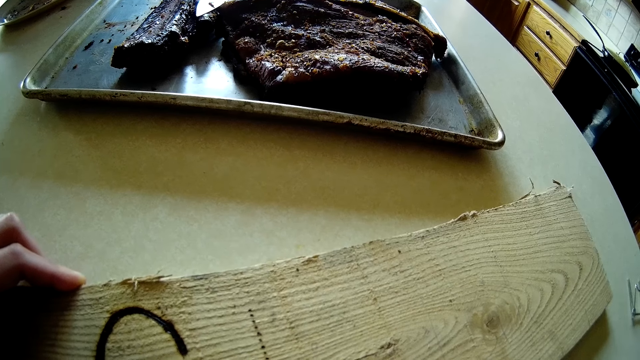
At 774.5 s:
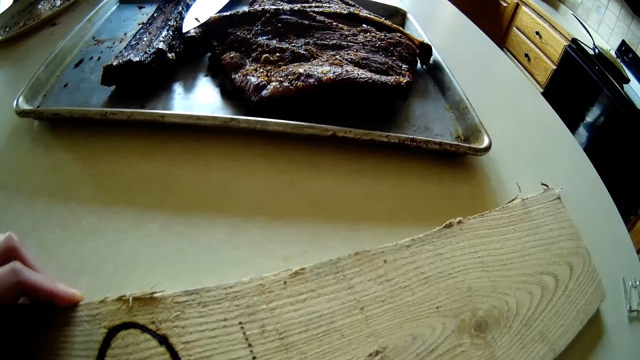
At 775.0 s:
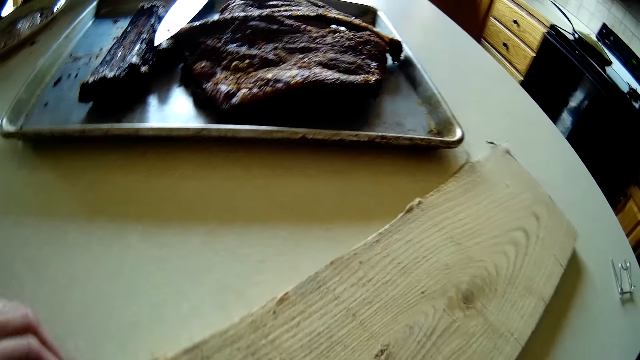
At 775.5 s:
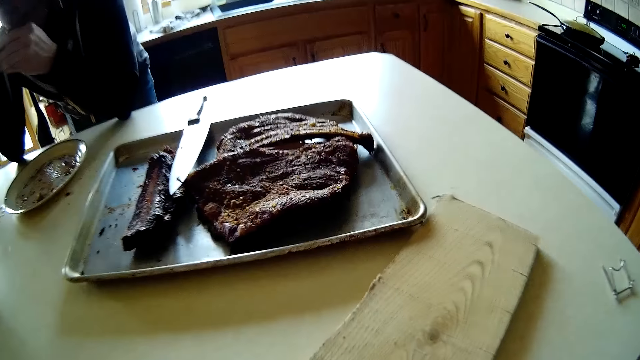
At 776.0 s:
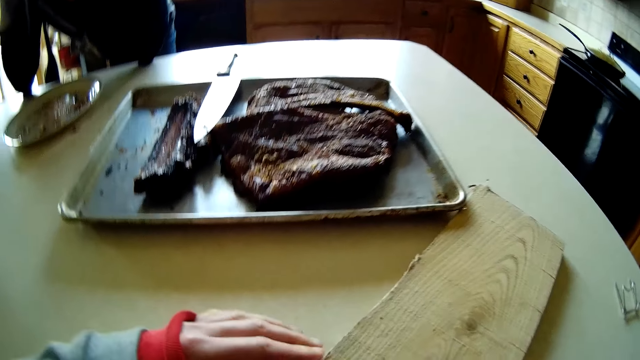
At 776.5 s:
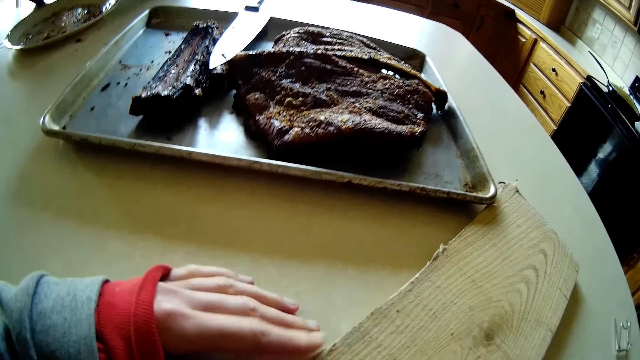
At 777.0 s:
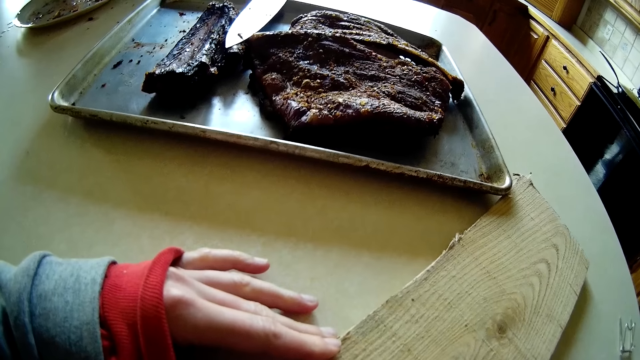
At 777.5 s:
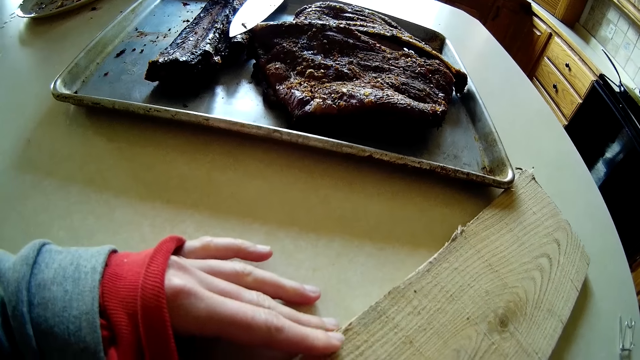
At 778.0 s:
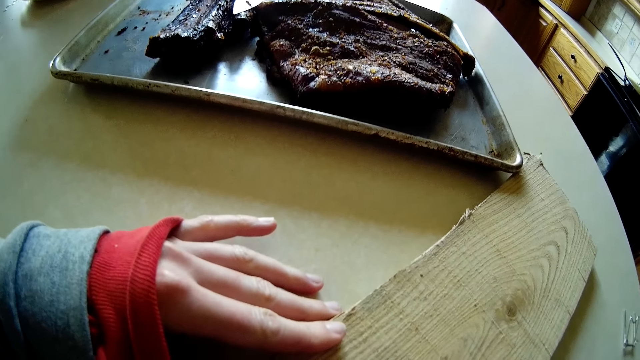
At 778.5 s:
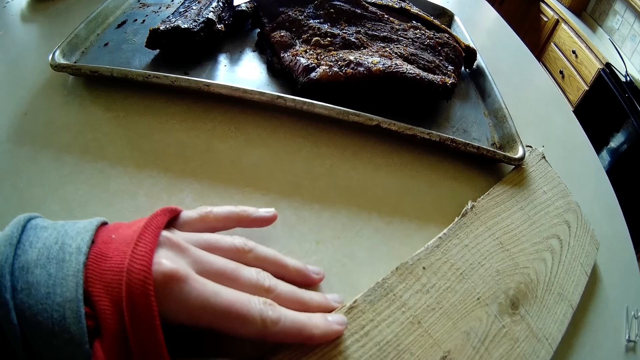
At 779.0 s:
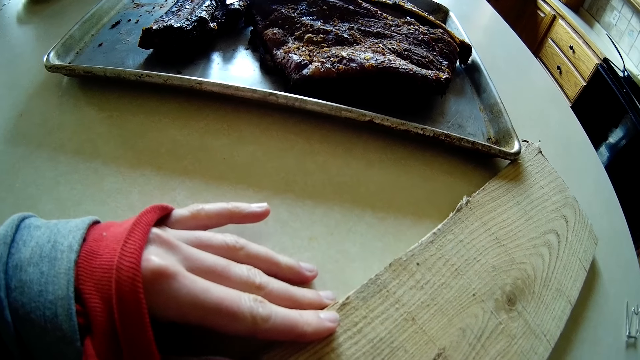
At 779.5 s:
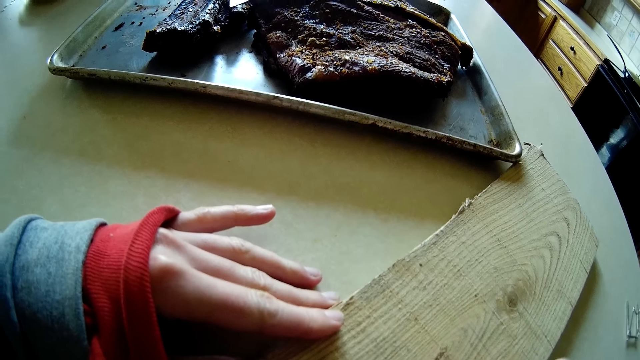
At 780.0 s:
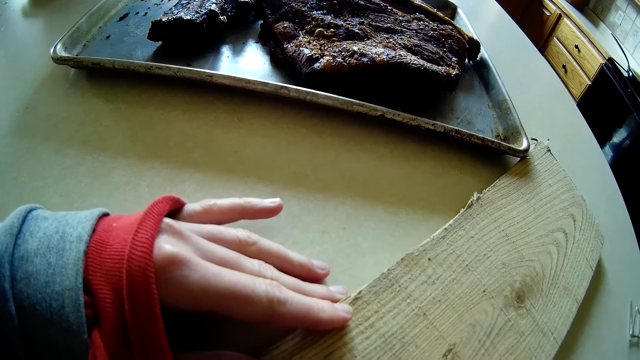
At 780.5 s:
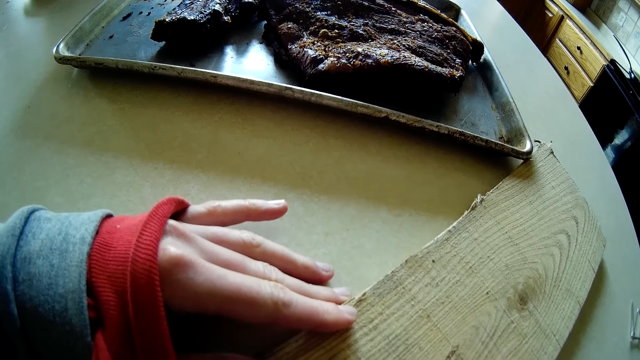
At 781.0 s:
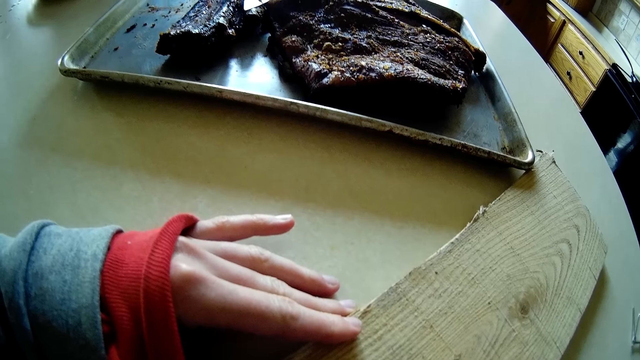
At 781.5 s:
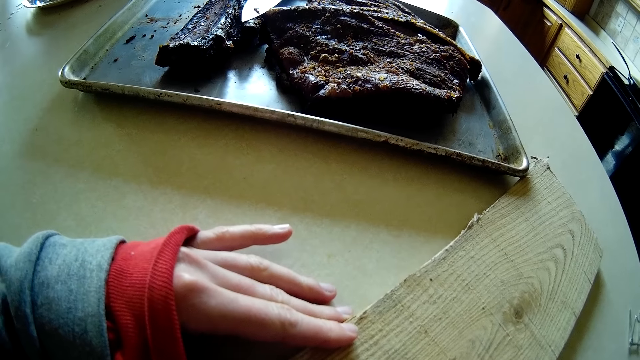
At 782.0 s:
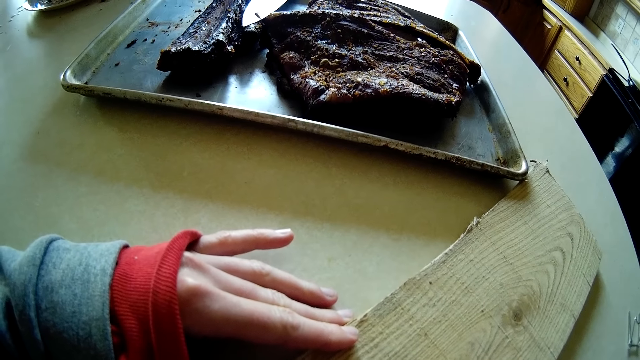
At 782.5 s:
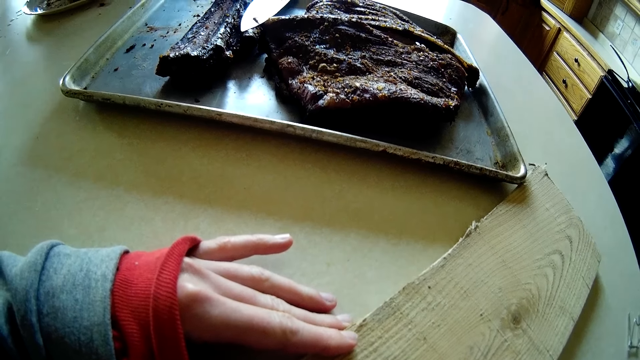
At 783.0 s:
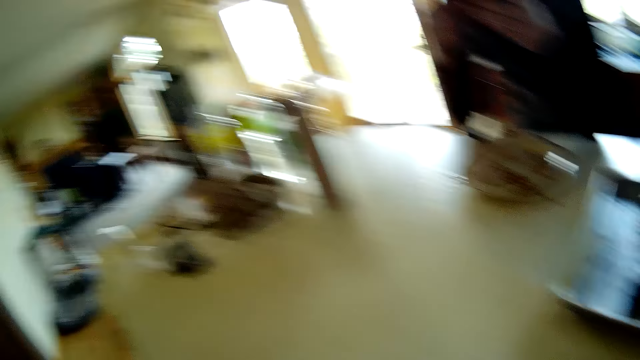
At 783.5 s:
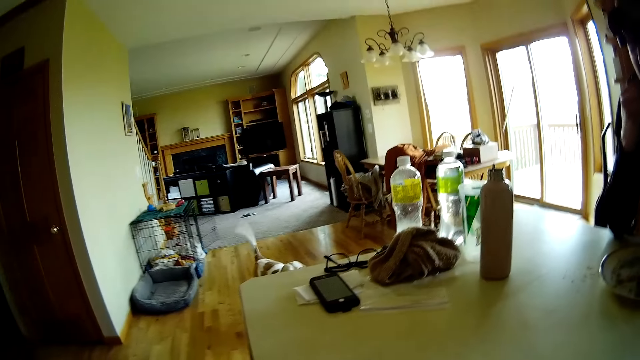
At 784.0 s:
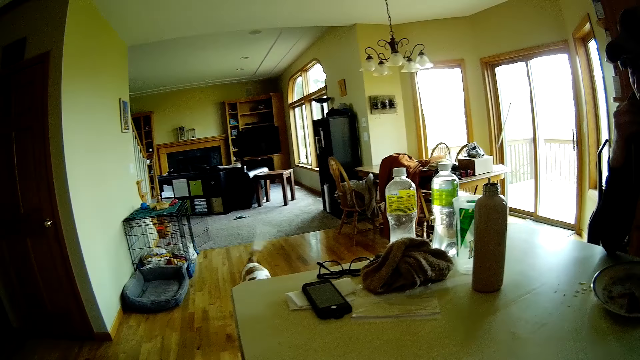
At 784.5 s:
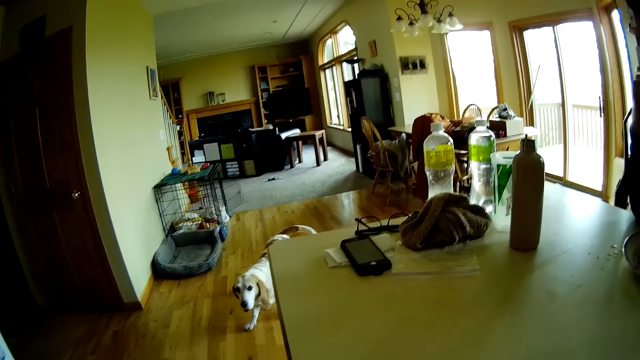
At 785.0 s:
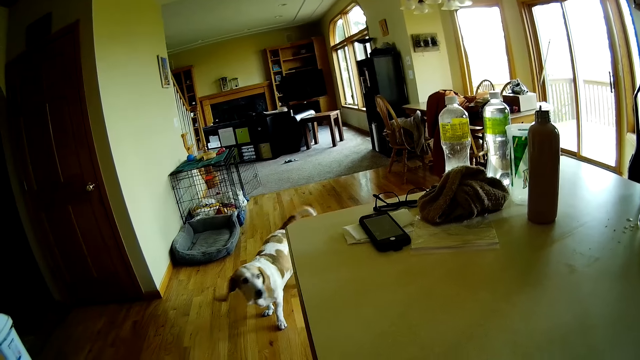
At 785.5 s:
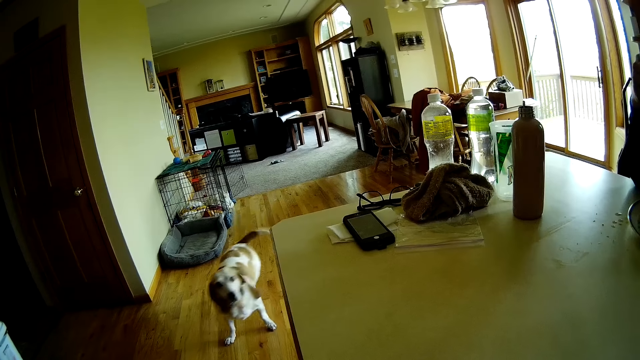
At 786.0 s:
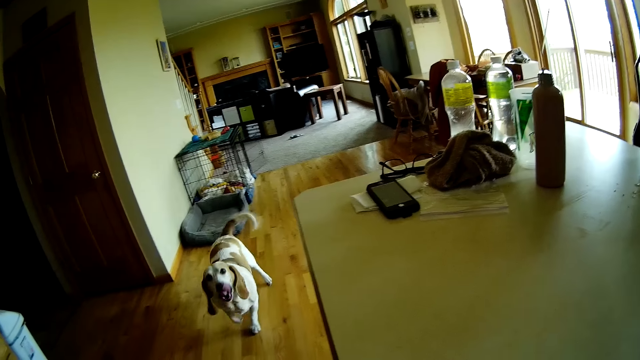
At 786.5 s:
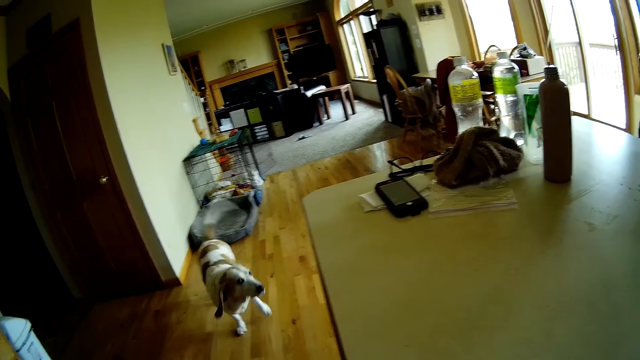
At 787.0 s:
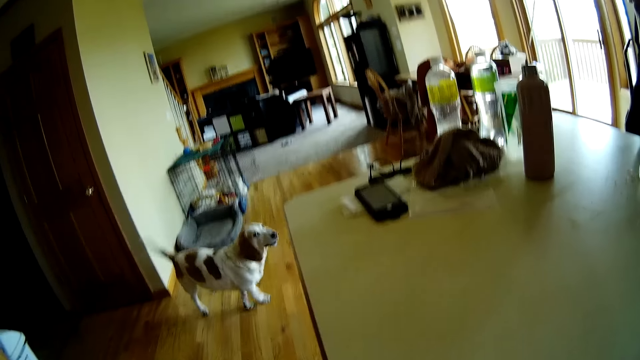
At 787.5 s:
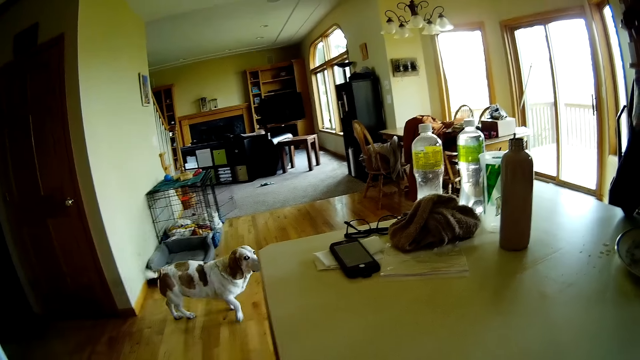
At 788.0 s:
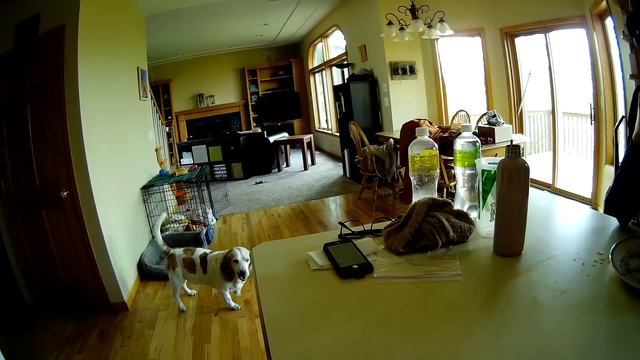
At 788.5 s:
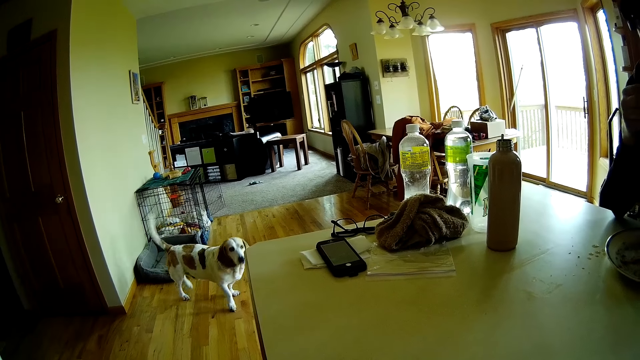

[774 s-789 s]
The camera wearer turns the plank of wood with her left hand. She holds the plank of wood with her left hand. She walks. A dog walks in the kitchen area. A man speaks to the dog. The camera wearer speaks to the dog.

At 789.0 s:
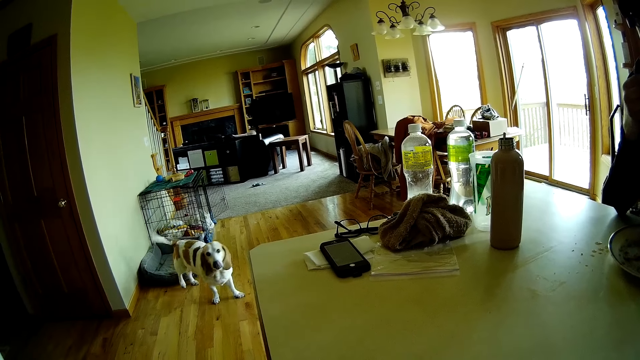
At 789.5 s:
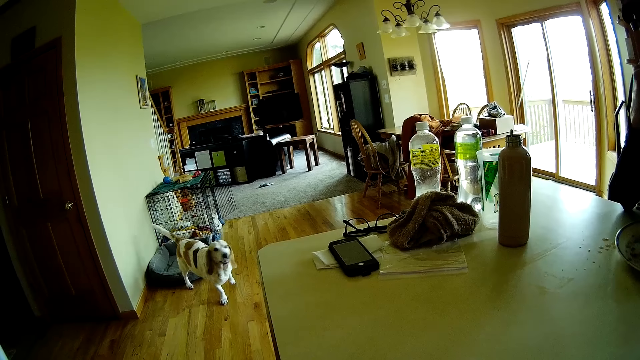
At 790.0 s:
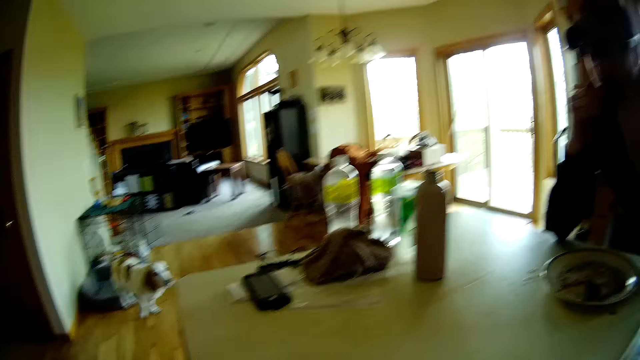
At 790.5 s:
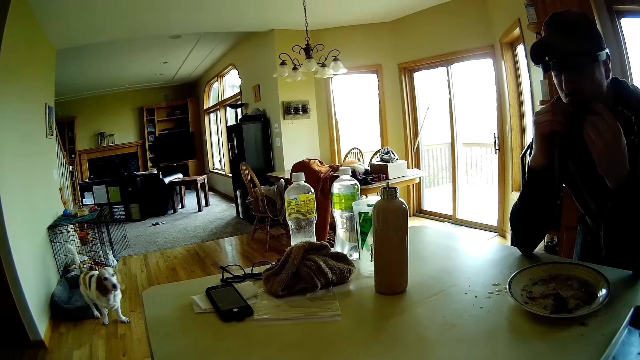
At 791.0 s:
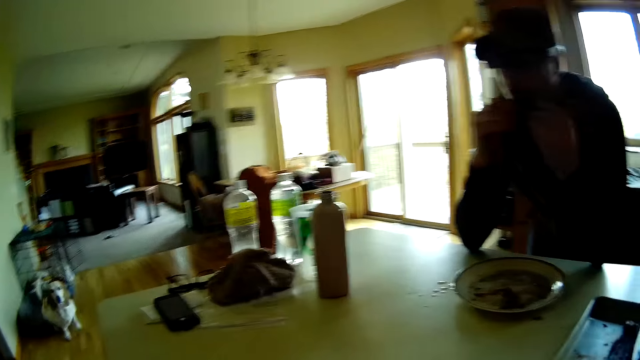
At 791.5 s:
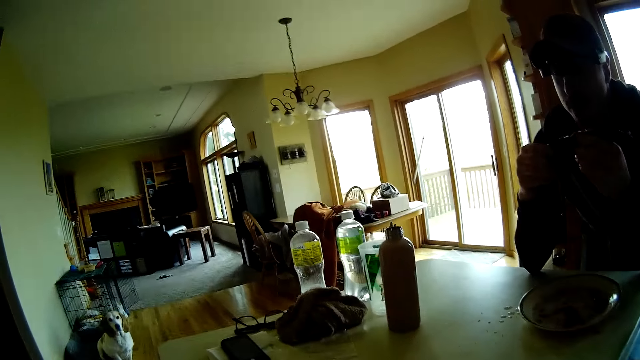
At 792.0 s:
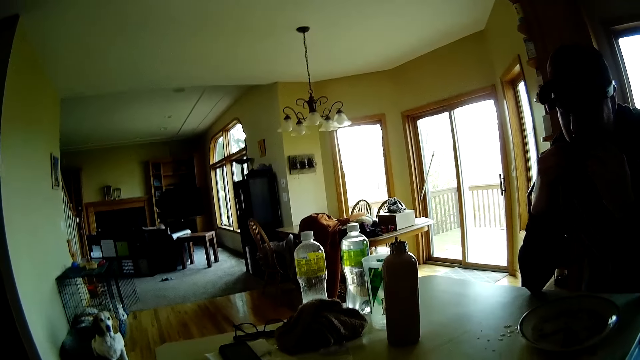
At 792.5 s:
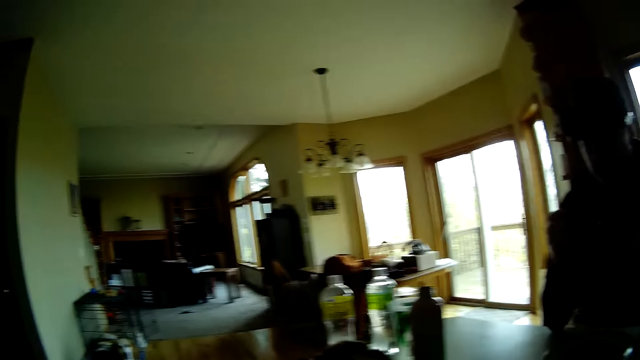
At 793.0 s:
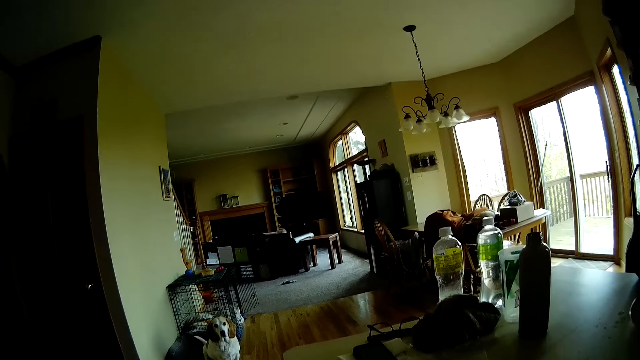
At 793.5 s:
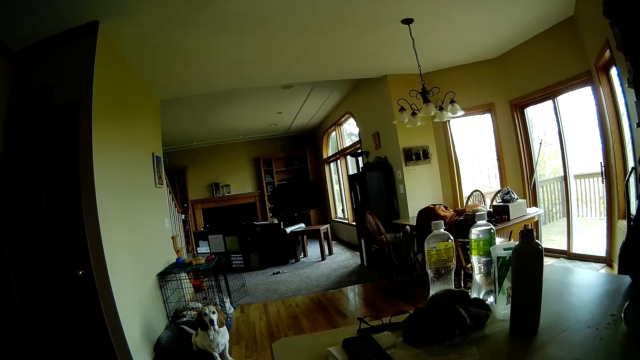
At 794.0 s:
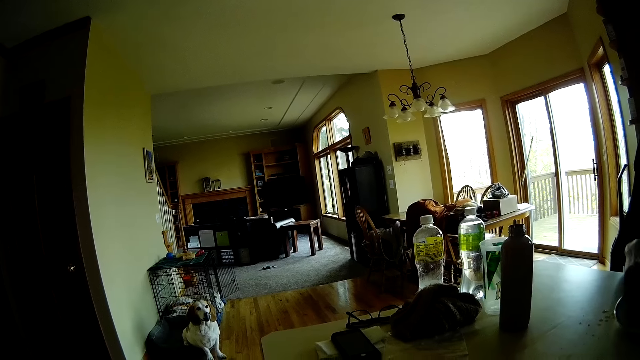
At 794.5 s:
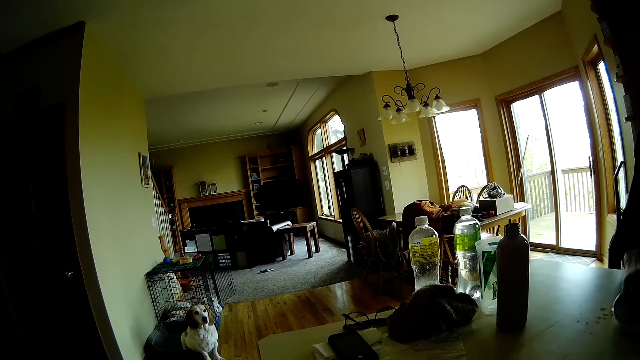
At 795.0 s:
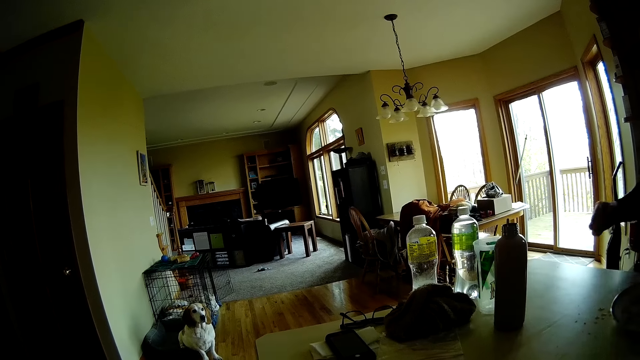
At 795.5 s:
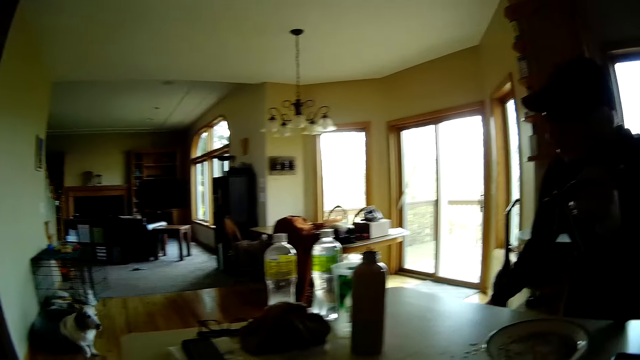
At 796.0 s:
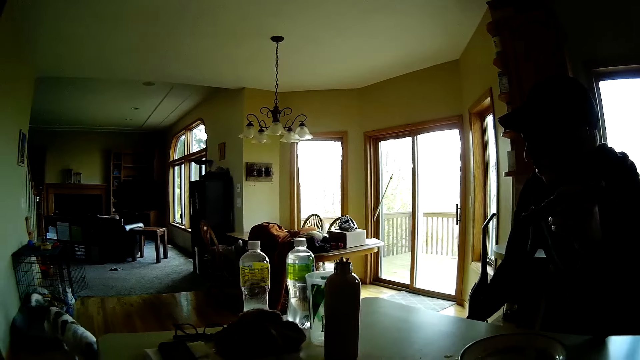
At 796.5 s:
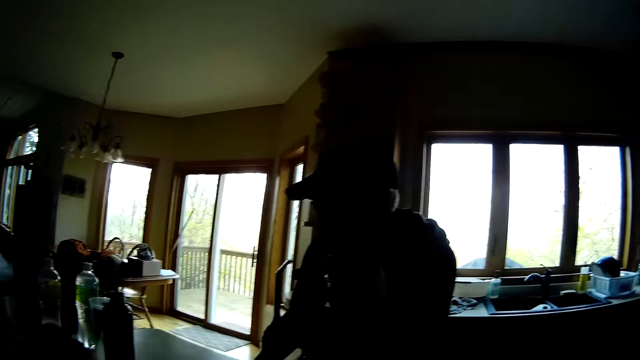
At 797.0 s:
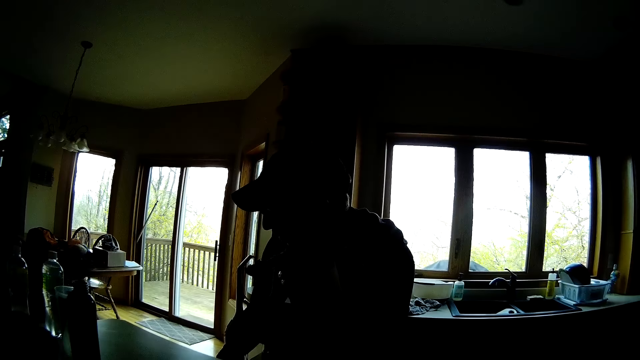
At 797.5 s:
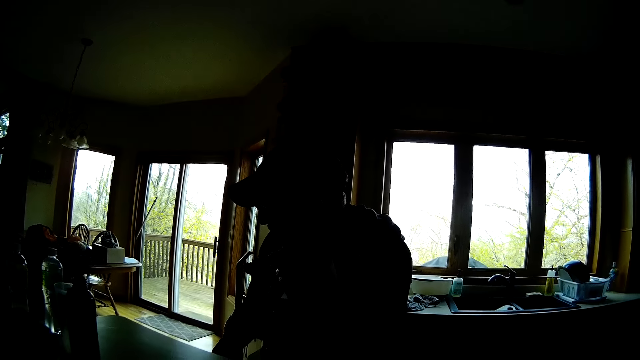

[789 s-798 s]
A man eats the rib with both hands. A dog sits in a dog bed at the corner of the kitchen. The man drops his right hand in the plate and holds out his right hand to the side. The dog walks towards the man. The camera wearer speaks to the dog.
